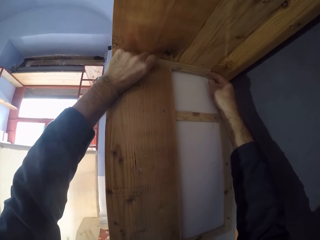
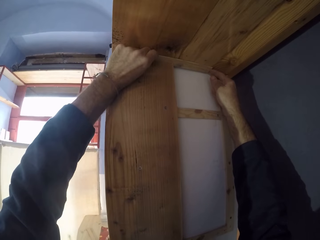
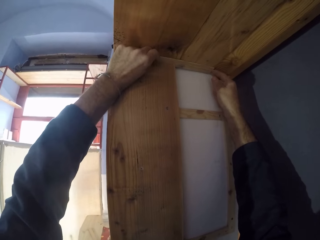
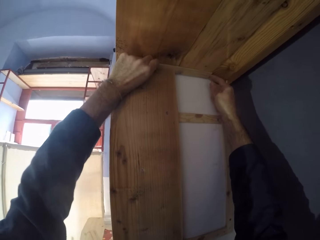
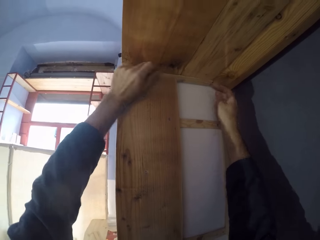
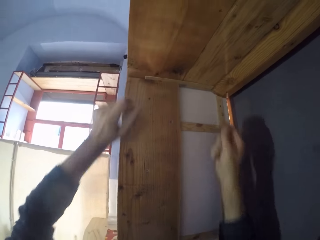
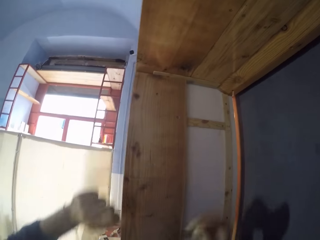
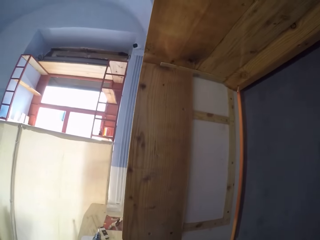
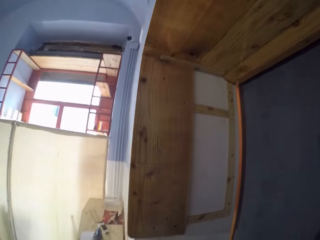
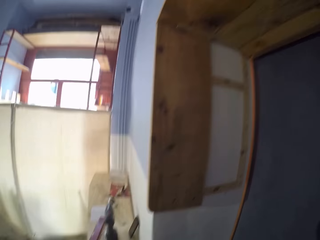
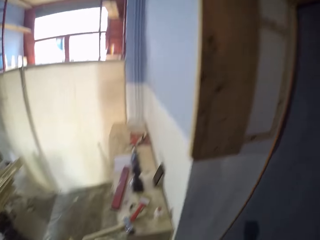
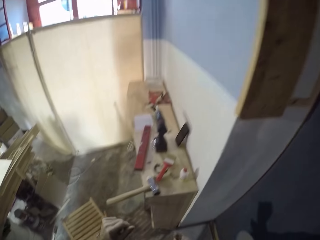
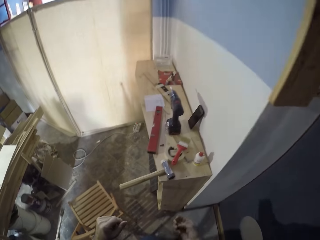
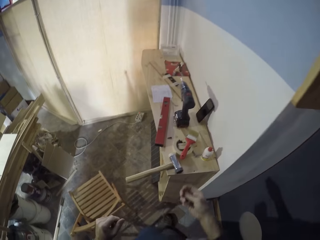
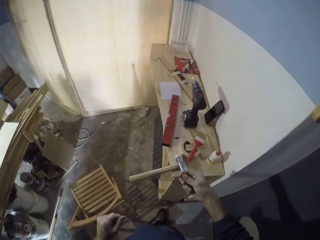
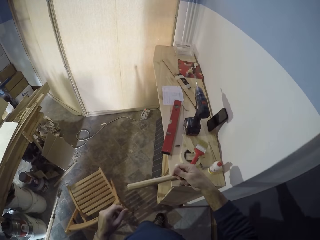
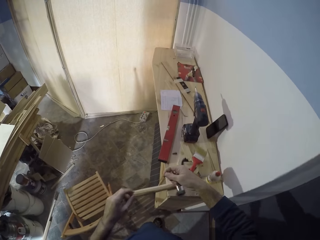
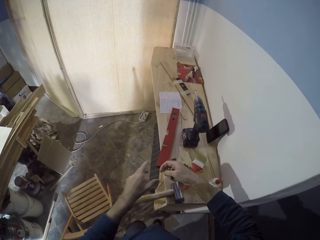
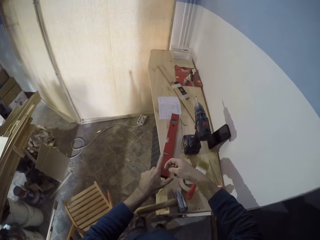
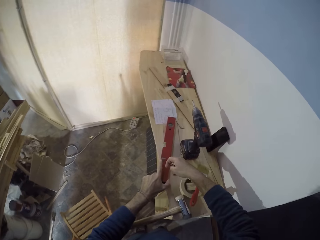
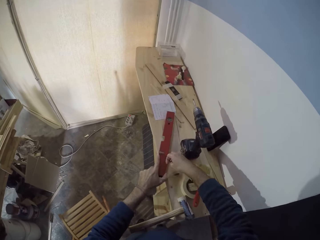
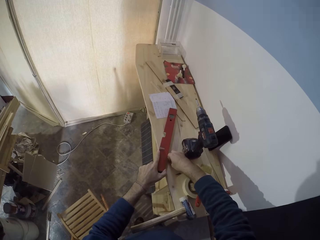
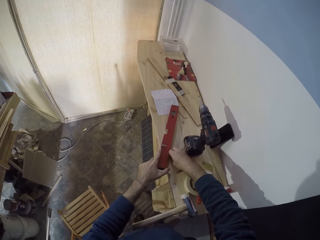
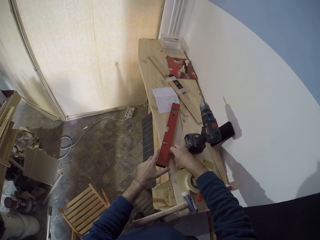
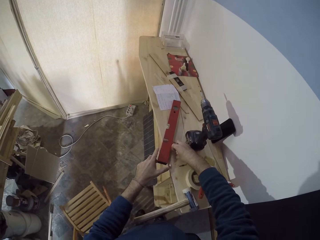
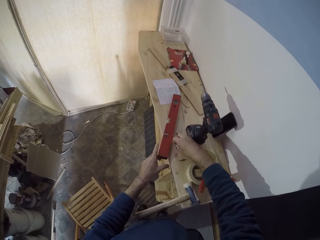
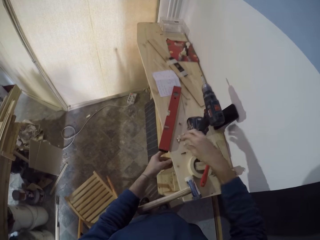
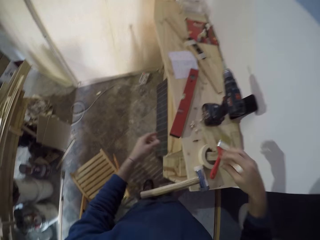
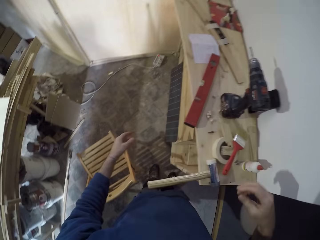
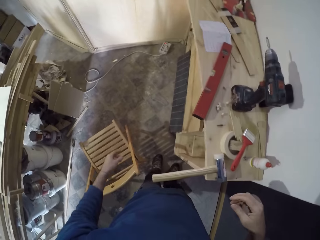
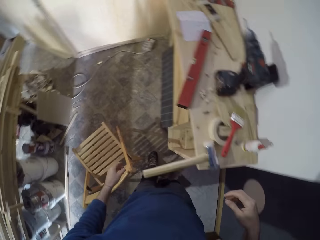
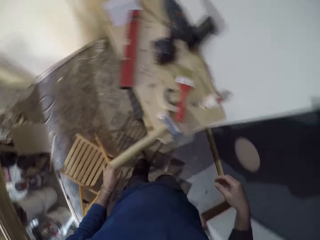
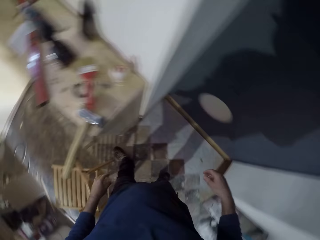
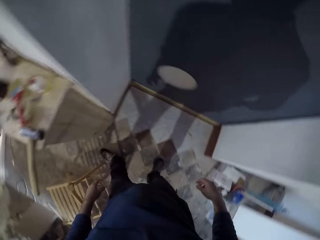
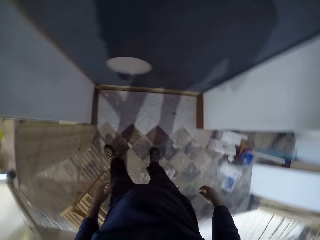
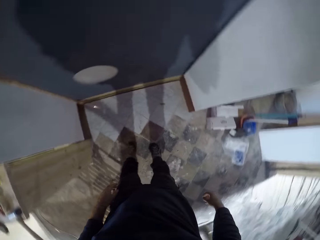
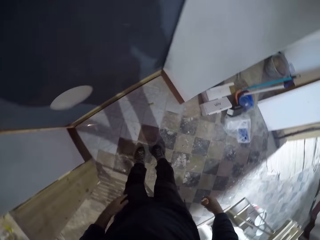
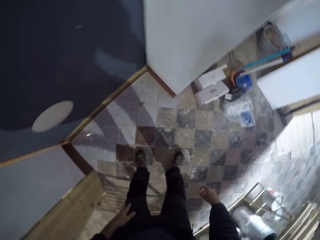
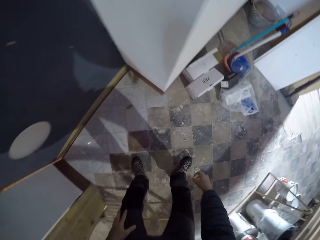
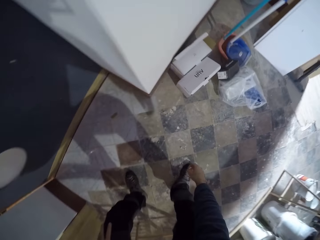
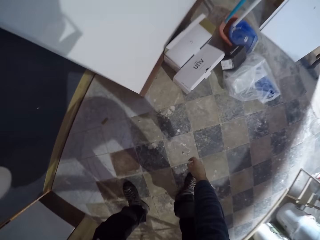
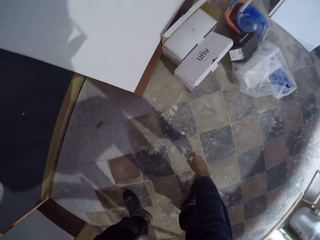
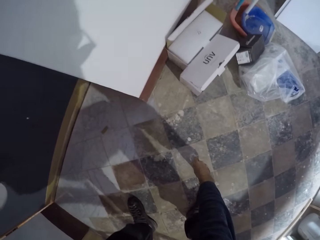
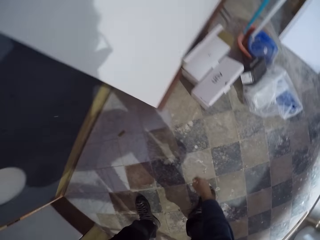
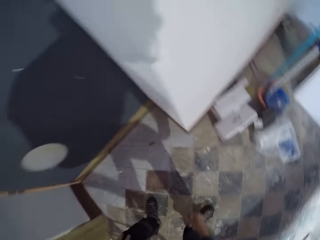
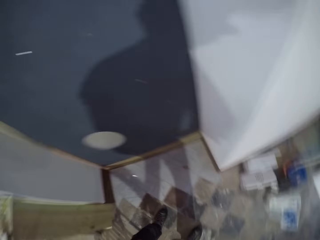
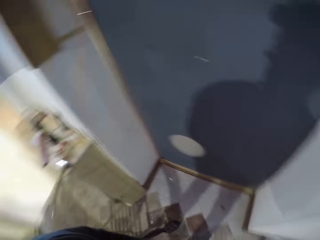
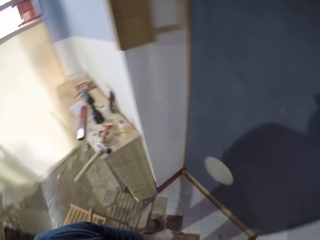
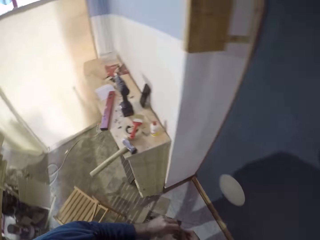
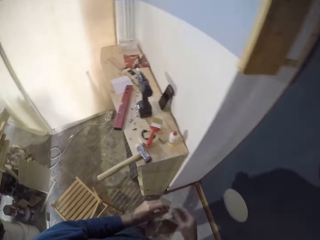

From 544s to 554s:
The camera wearer places the screws in his right hand on the bench. He picks up a screw from the floor with his right hand.

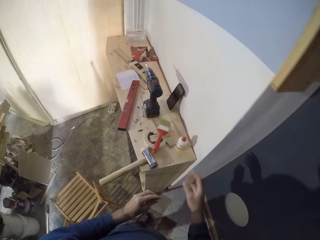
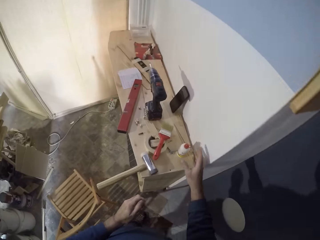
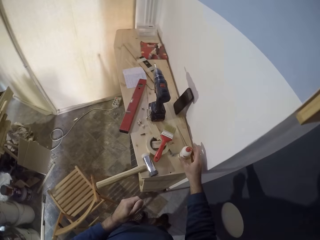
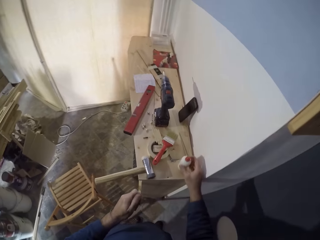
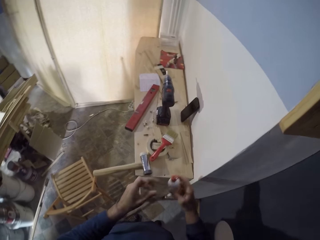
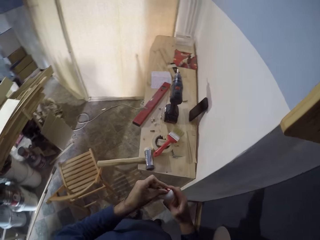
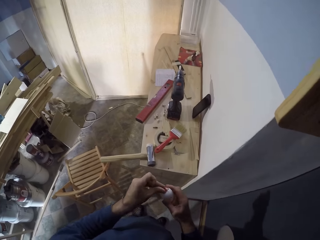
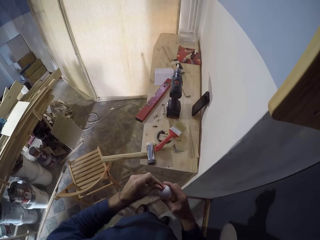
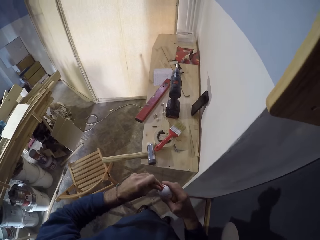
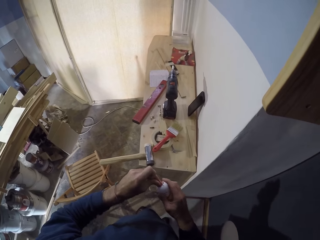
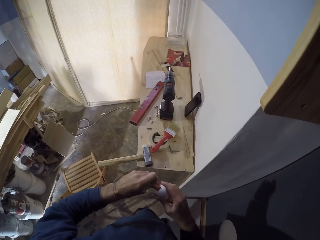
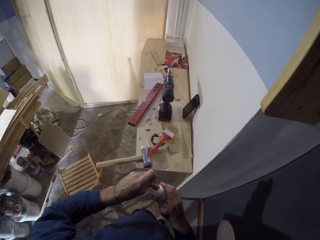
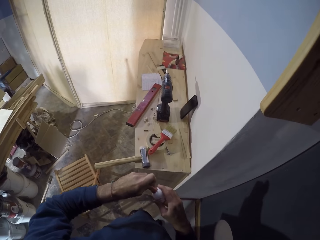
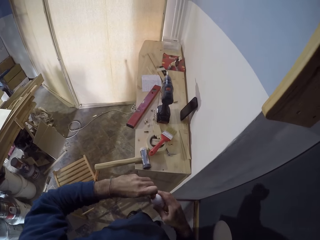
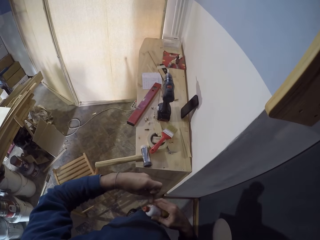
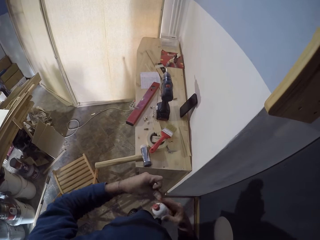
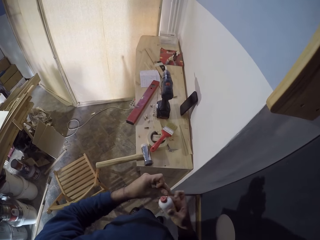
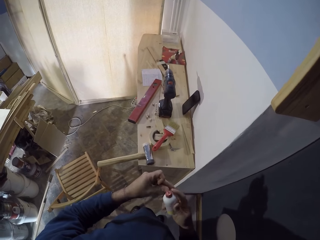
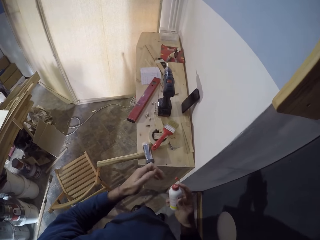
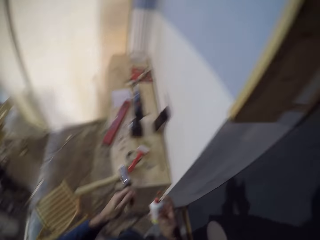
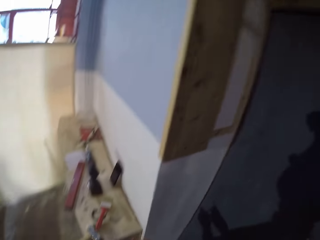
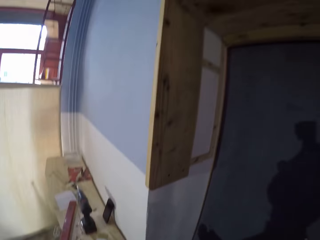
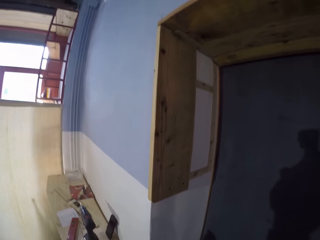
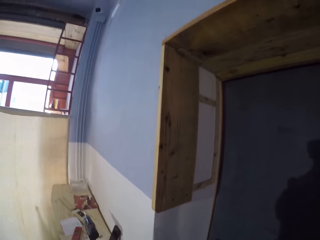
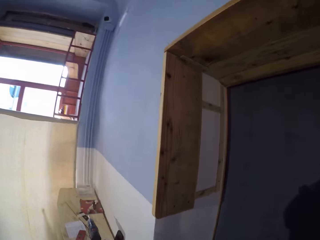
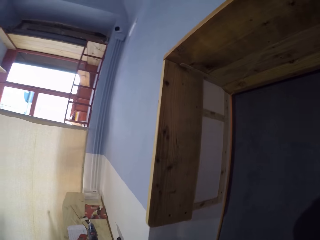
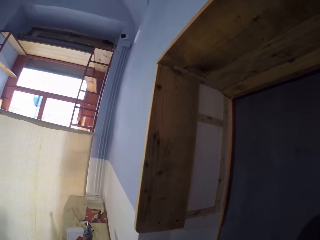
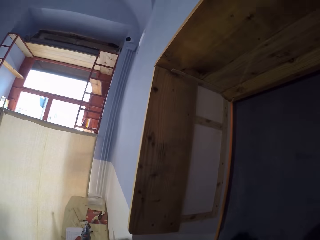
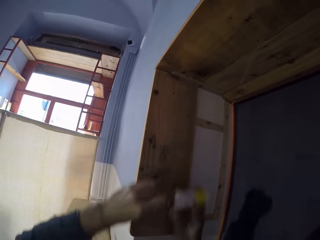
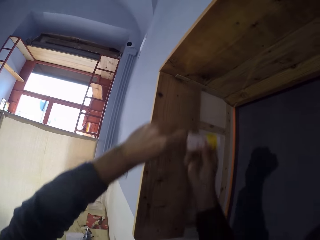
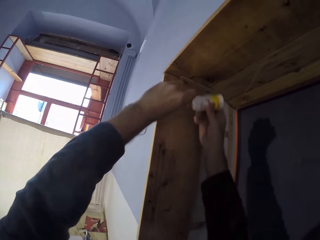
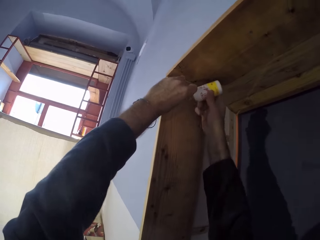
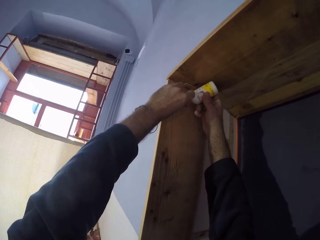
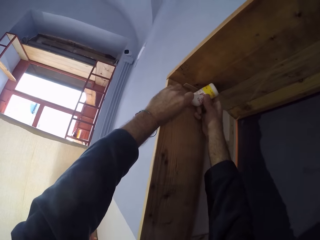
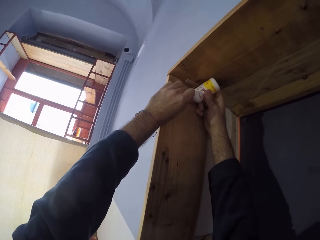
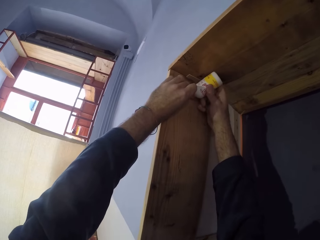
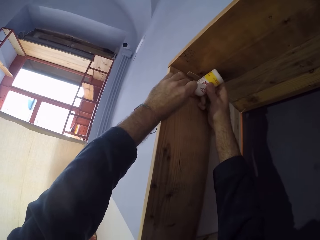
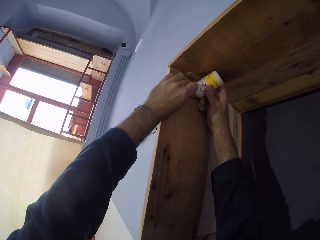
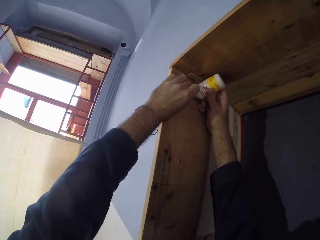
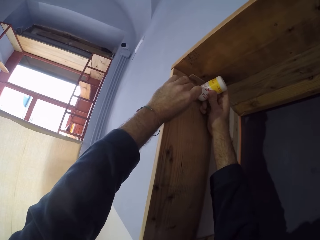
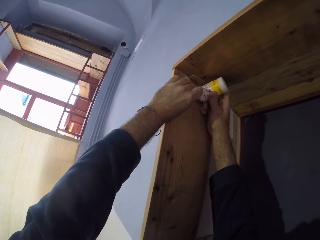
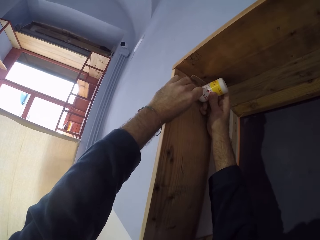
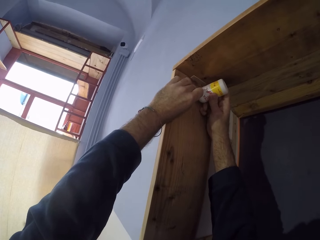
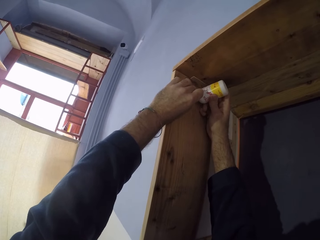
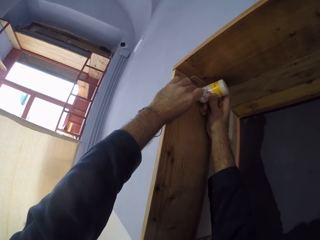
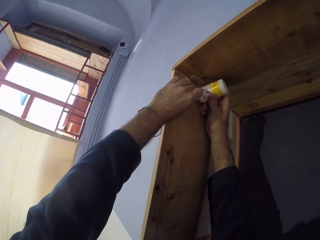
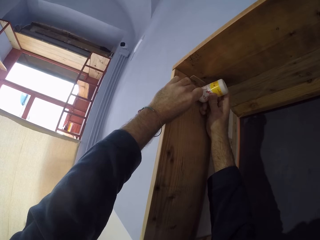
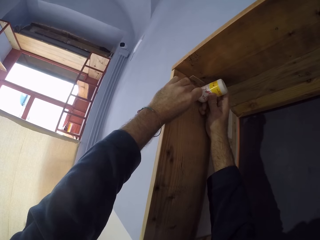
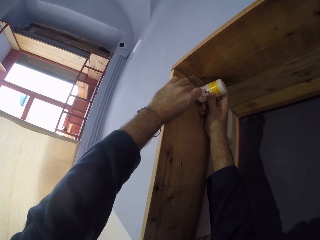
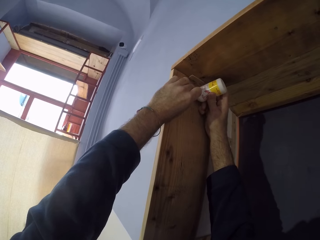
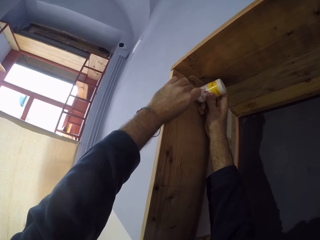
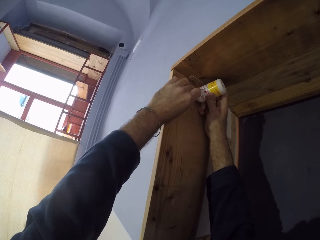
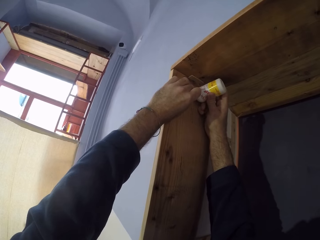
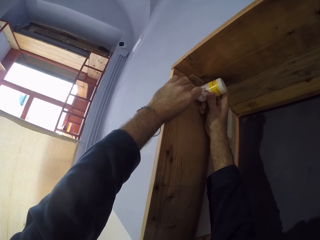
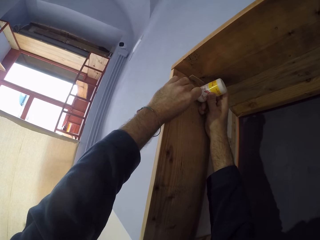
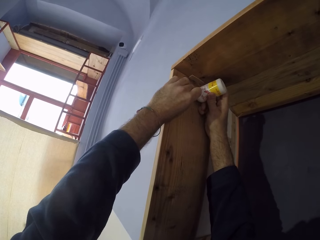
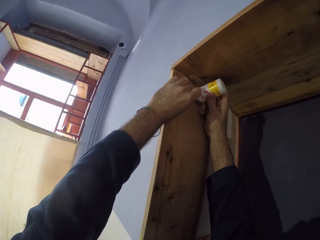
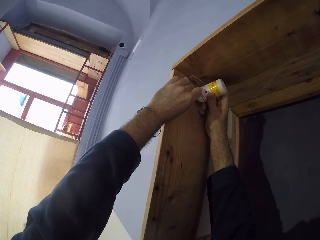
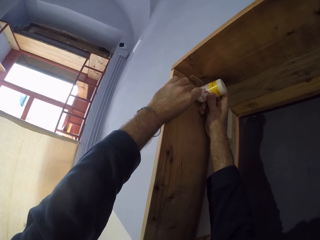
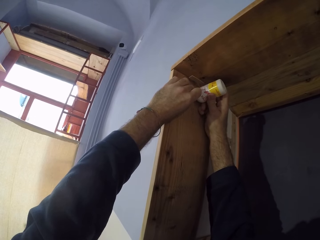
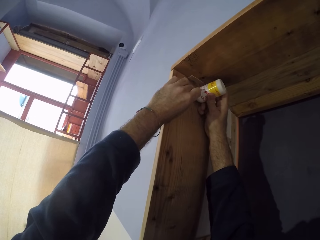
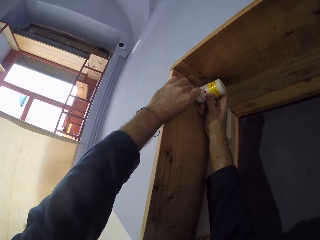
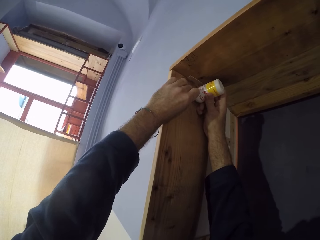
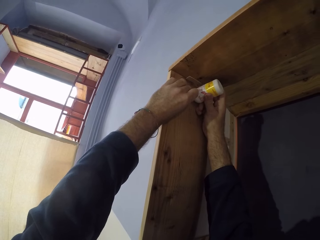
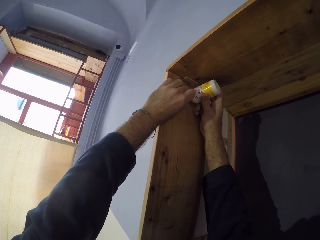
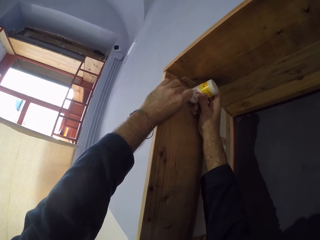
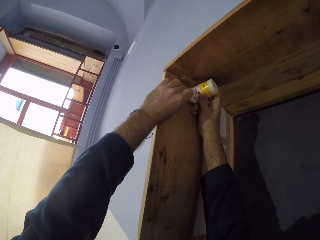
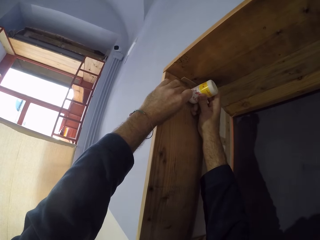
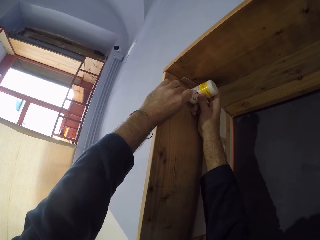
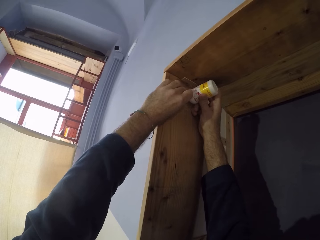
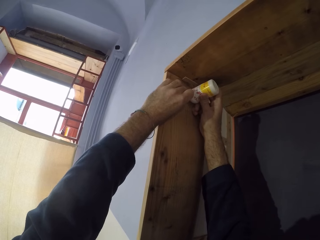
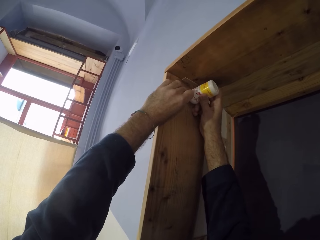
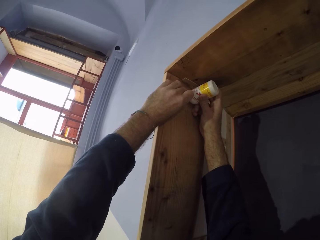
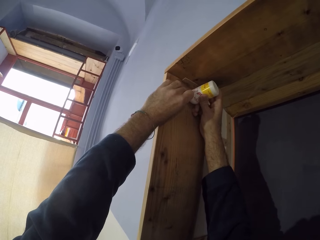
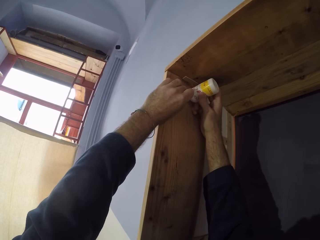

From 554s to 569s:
The camera wearer picks up a bottle of glue from the bench with his right hand. He opens the bottle in his right hand with his left hand. He lifts the bottle of wood glue. He looks around, lifts both hands and lifts the bottle of wood glue. He applies the gum in both hands to the wooden frame.
